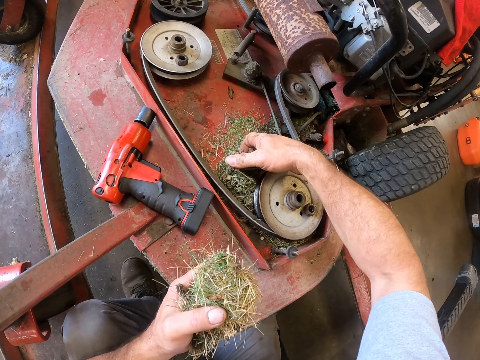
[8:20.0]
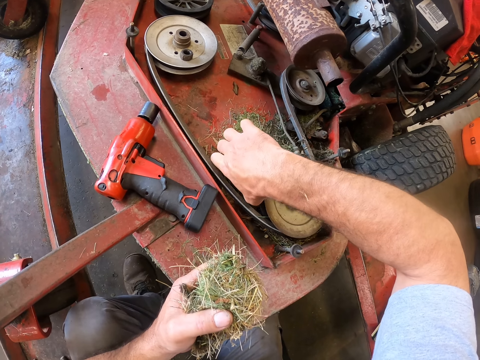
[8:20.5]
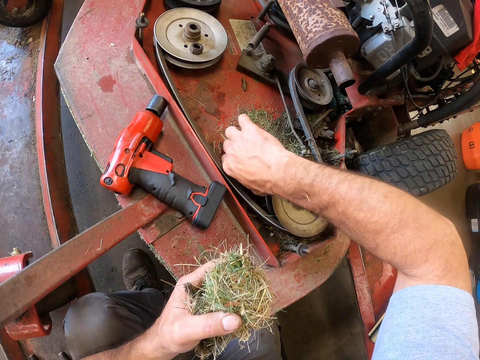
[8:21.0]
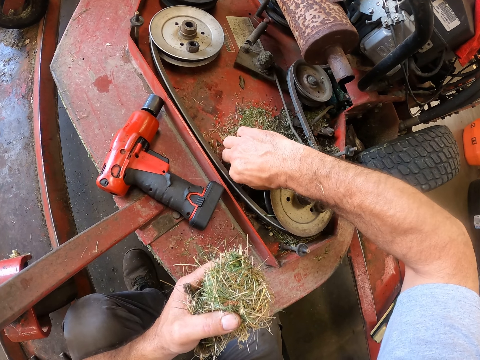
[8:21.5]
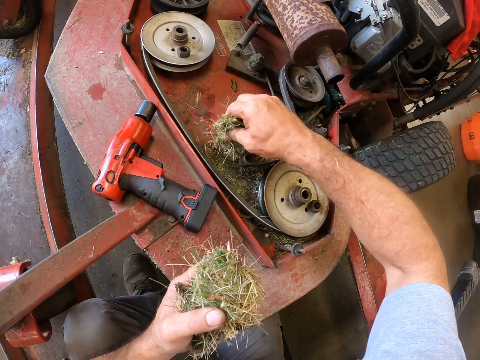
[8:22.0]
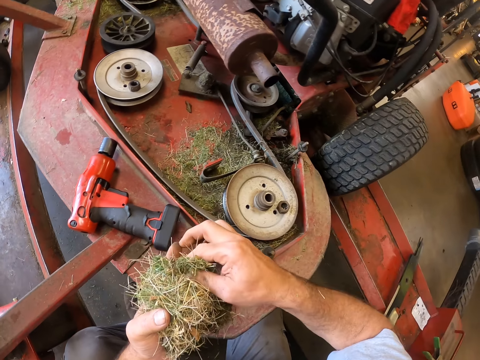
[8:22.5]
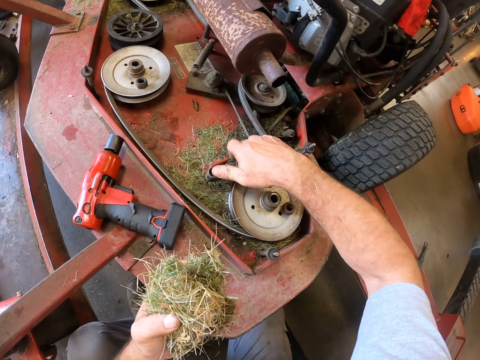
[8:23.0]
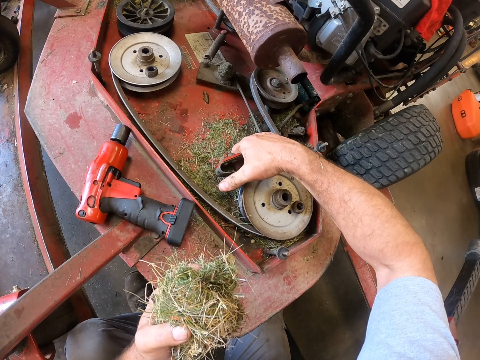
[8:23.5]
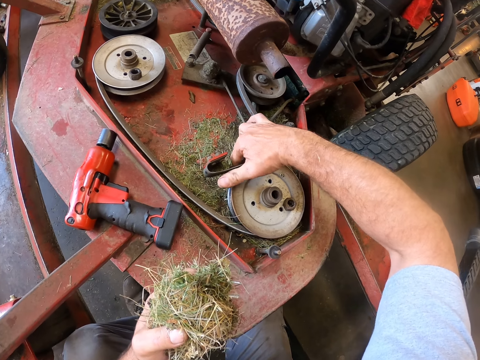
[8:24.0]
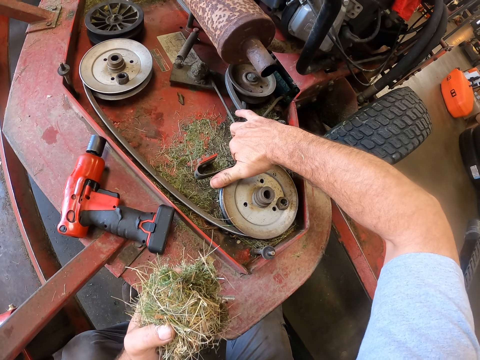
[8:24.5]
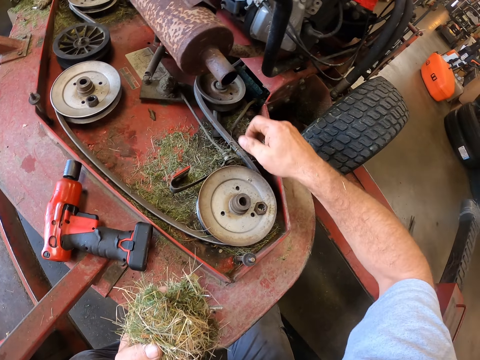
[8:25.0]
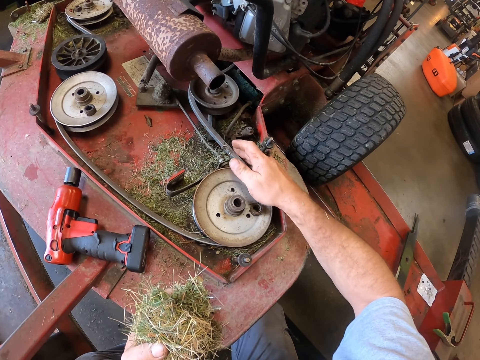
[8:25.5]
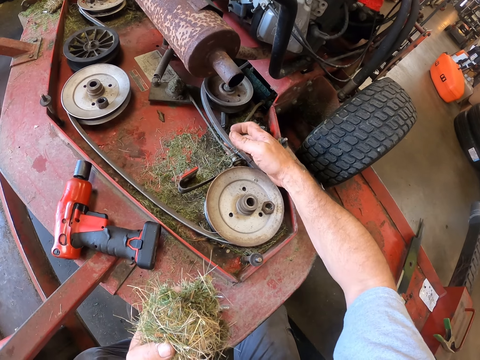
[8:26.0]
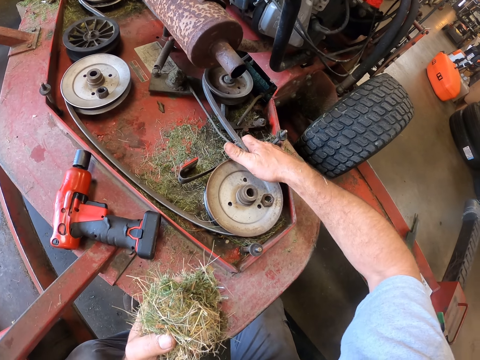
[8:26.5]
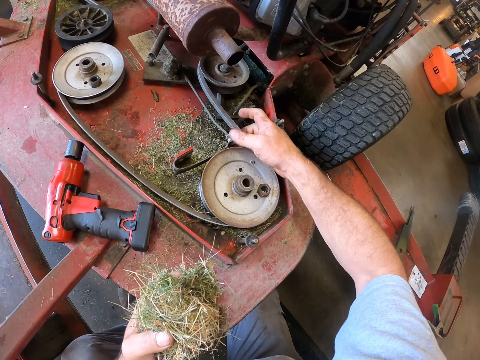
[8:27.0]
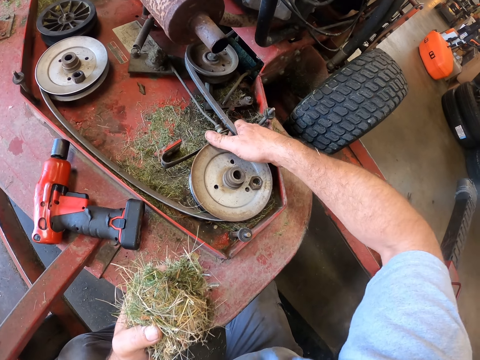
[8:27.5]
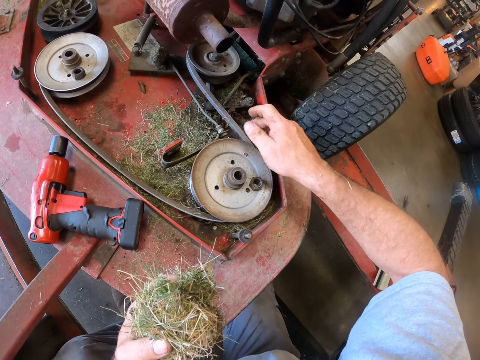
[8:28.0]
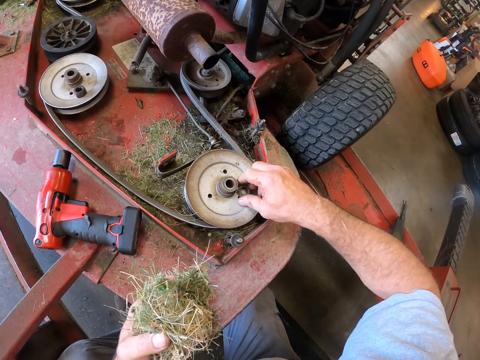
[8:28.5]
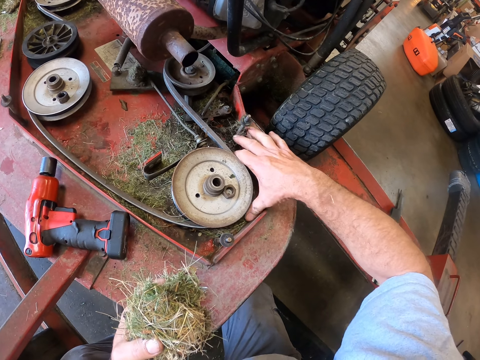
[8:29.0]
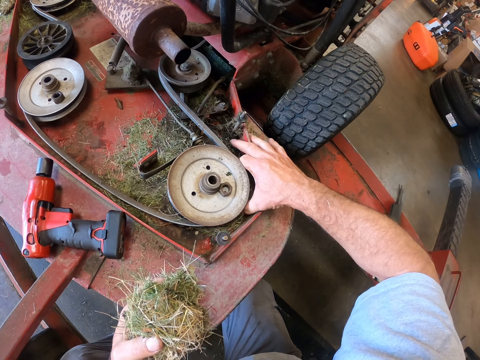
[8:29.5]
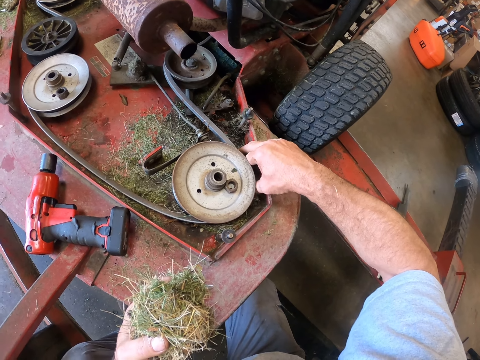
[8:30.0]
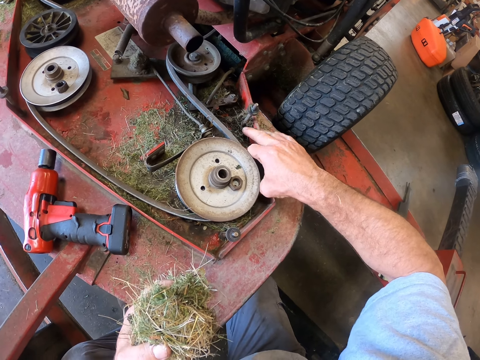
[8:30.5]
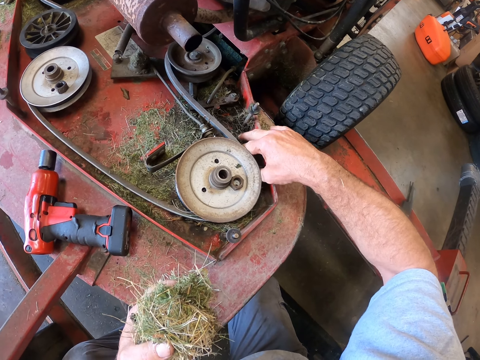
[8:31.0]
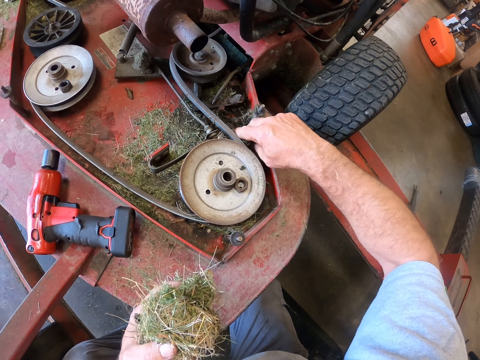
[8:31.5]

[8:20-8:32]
The camera wearer puts the grasses on his left hand. He packs the grasses together with his right hand from the pulley compartment of the lawn mower. He moves a nut on the idler pulley. He scoops grass on the lawn mower.

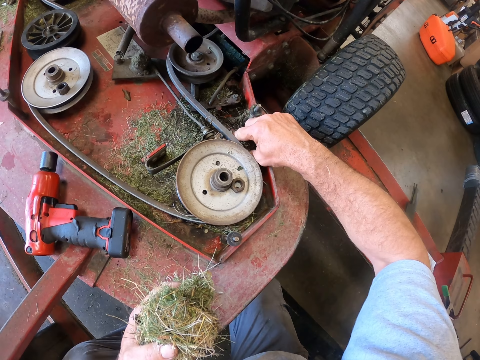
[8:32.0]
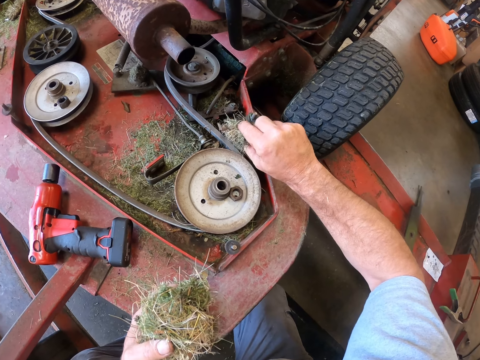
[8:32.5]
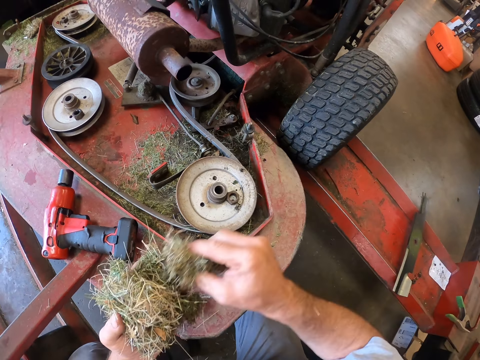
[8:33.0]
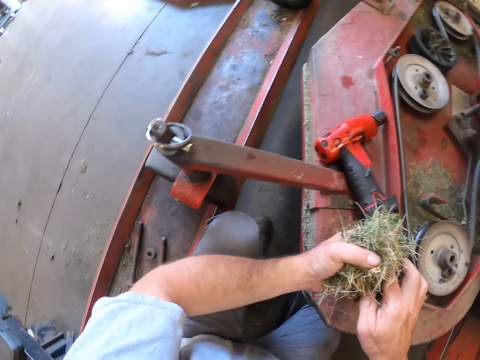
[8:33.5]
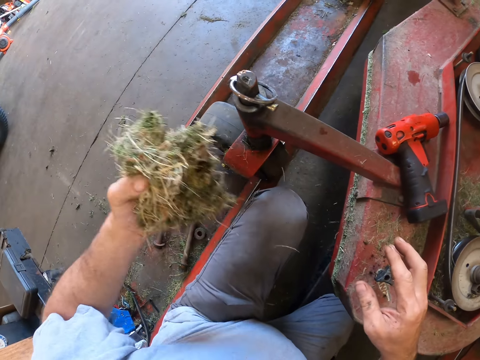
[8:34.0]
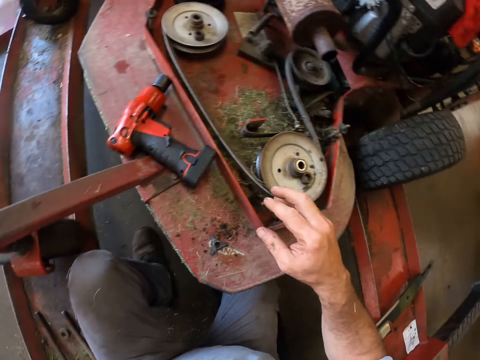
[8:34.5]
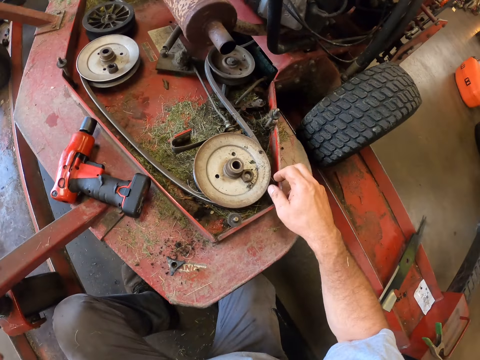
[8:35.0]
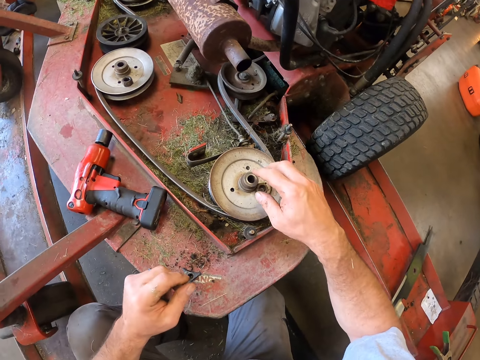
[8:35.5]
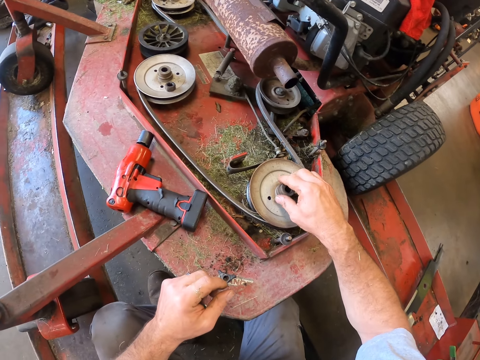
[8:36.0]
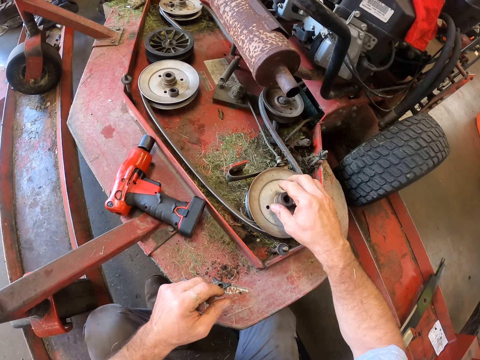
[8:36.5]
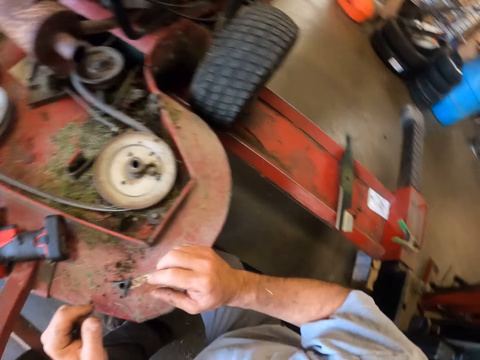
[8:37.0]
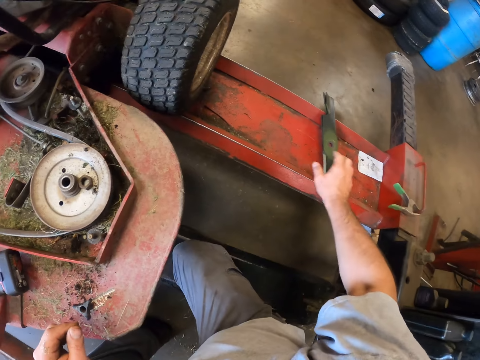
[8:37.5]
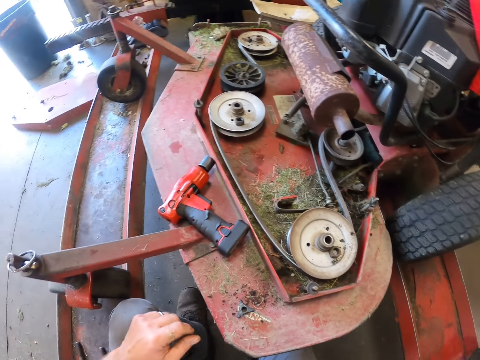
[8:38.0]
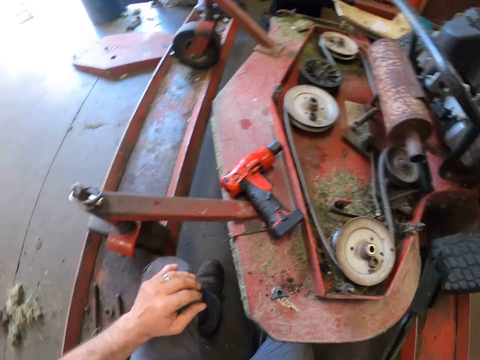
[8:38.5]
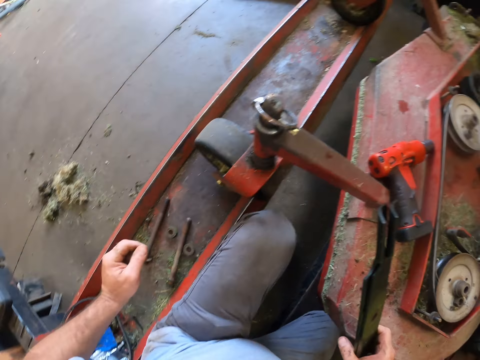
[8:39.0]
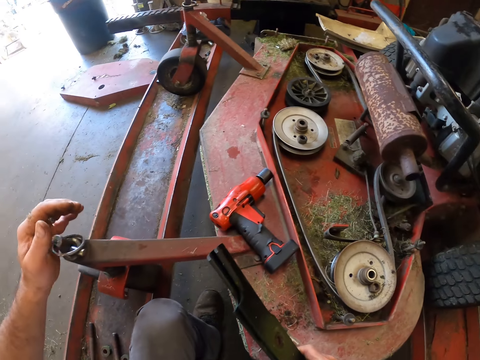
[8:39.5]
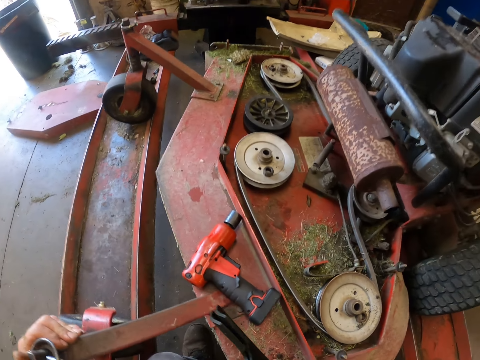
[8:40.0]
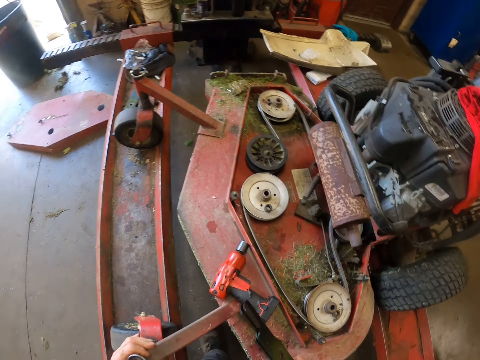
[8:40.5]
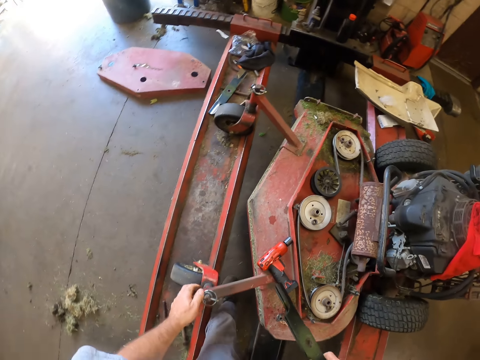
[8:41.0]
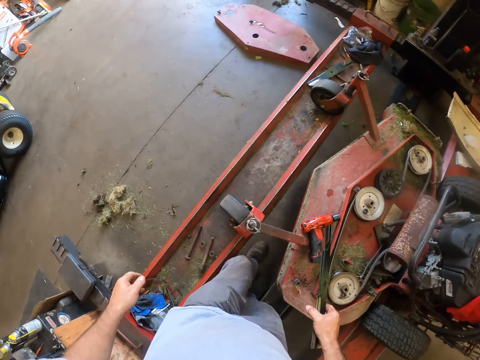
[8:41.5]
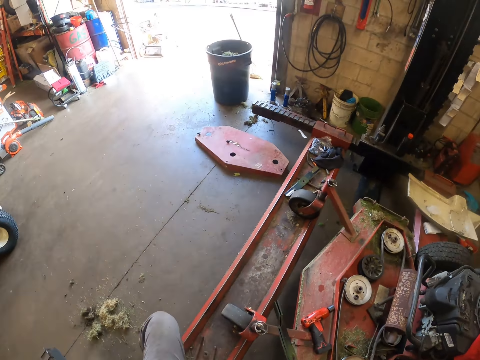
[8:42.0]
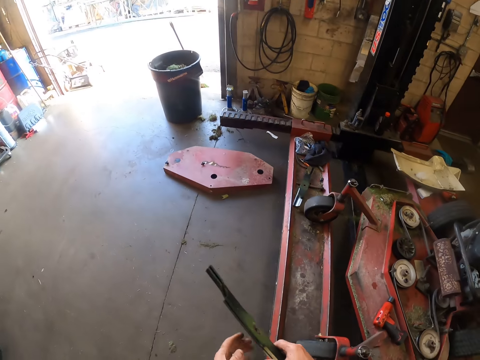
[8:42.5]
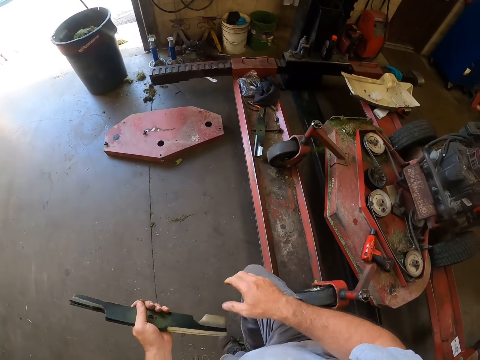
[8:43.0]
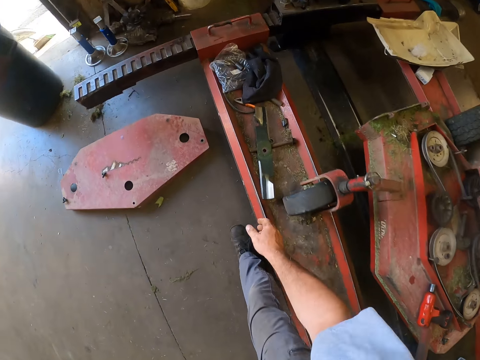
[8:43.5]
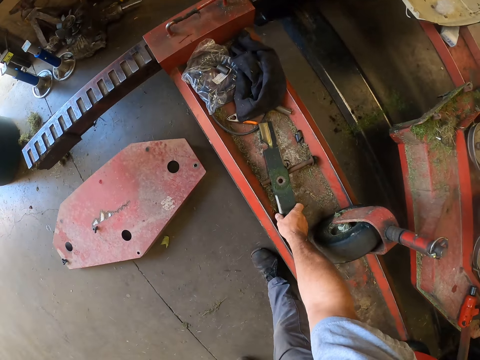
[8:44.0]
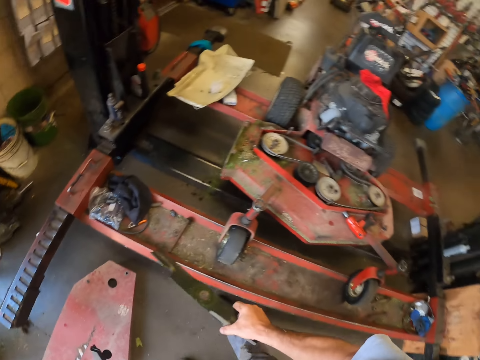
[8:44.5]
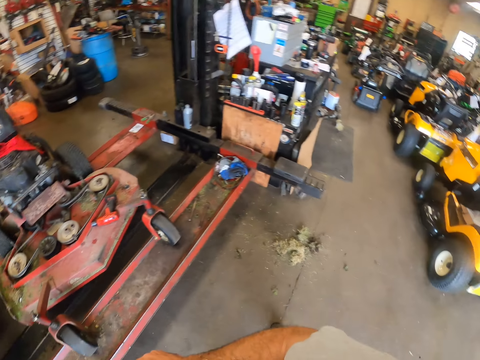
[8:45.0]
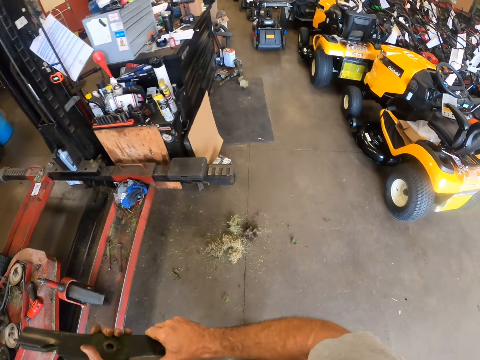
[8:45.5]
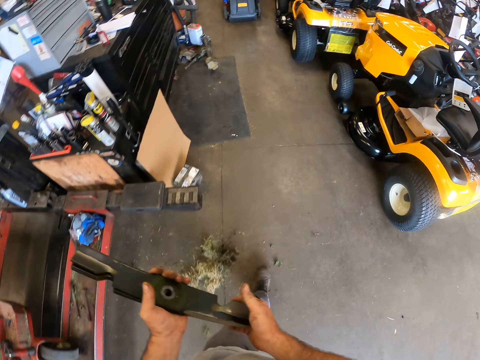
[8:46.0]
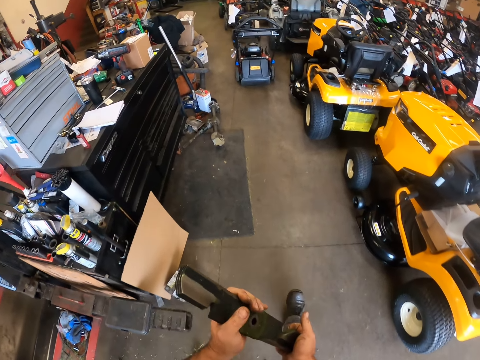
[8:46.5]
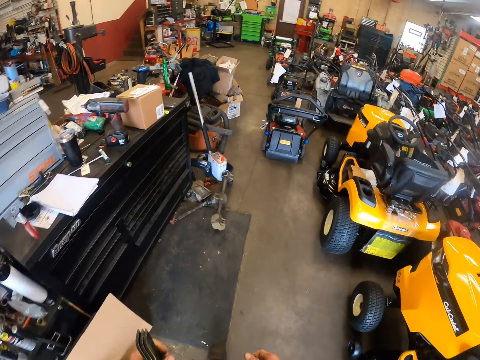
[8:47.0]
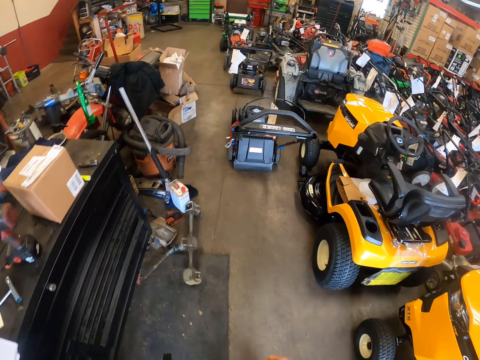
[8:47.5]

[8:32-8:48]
The camera wearer puts the grasses on his left hand. He turns around. He drops the grasses on the floor. He holds the pulley bolt port with his right hand. He looks around. He picks up the blades from the workbench with his right hand. He looks around. He holds the lawn mower with his left hand. He stands up. He walks around. He steps out of the workbench. He picks up a blade from the workbench with his right hand. He turns around. He walks around. He walks into the workshop.
